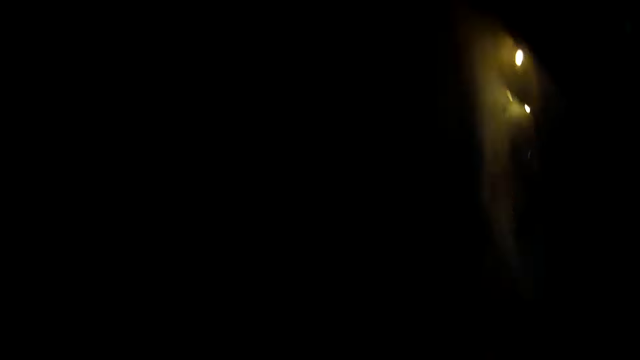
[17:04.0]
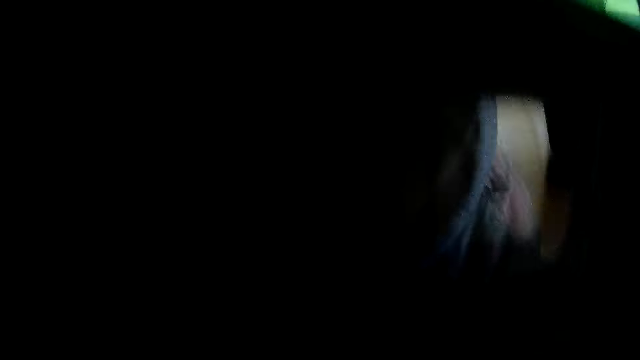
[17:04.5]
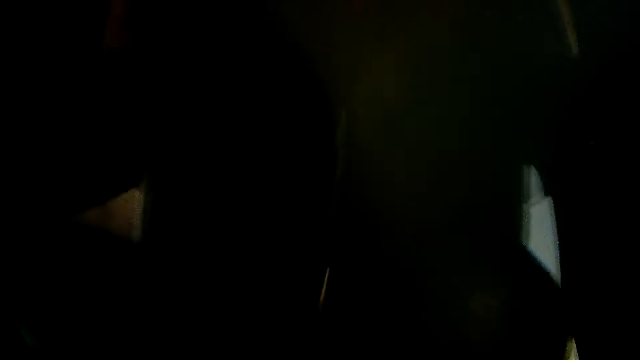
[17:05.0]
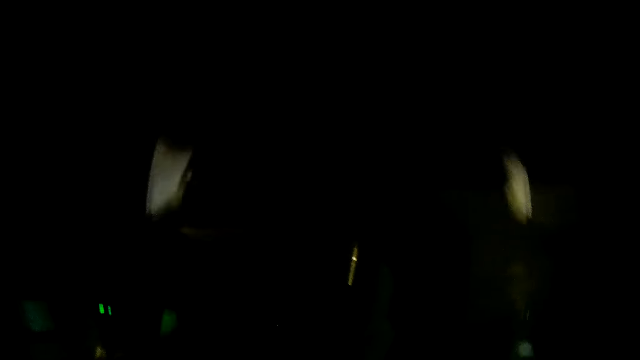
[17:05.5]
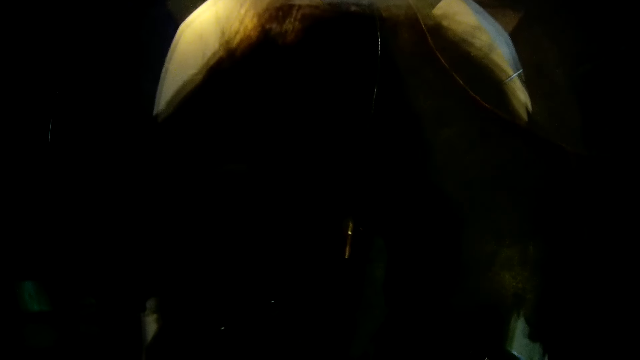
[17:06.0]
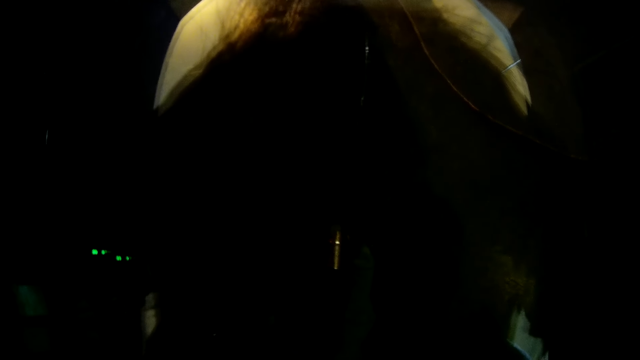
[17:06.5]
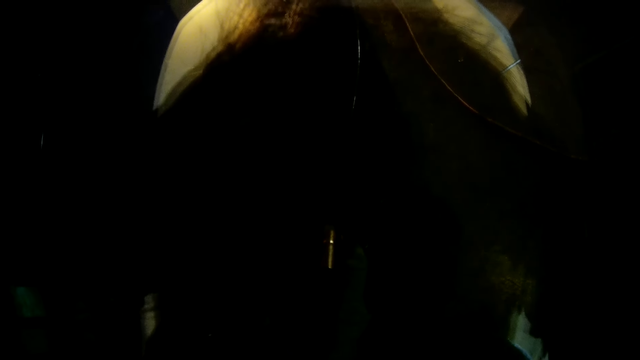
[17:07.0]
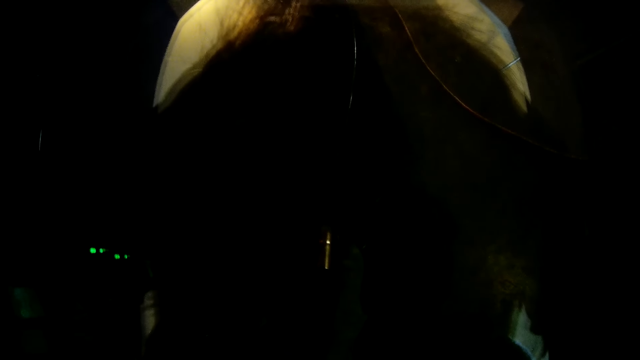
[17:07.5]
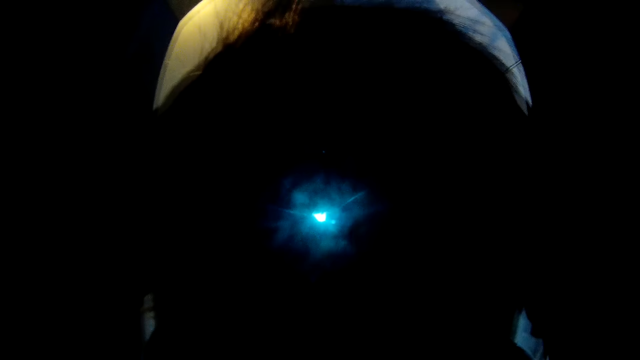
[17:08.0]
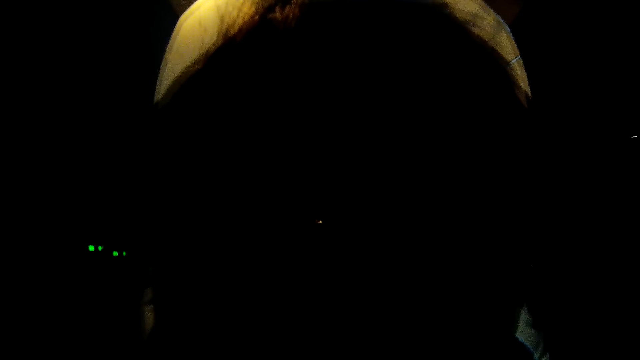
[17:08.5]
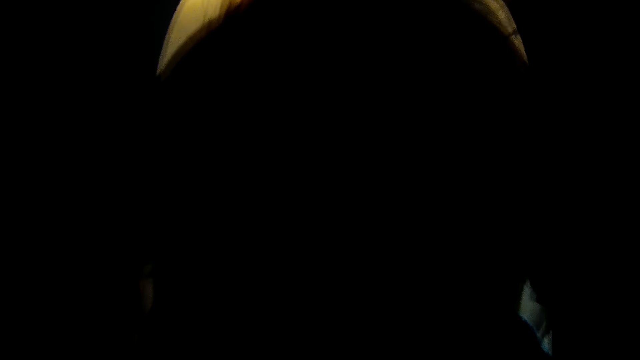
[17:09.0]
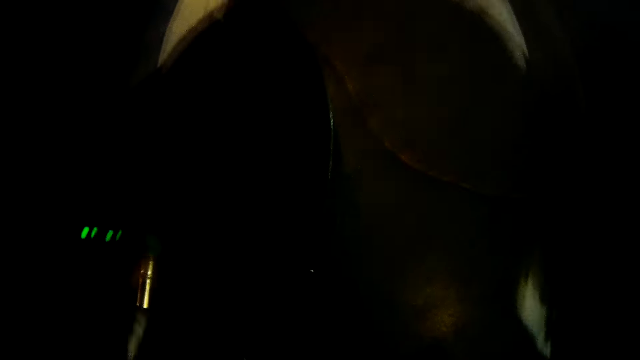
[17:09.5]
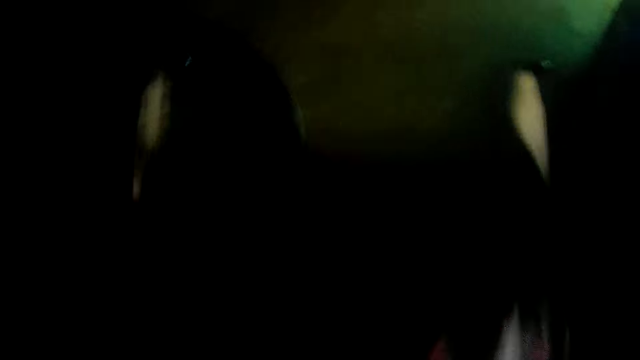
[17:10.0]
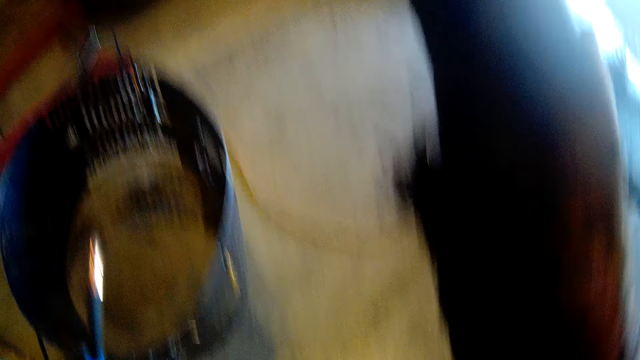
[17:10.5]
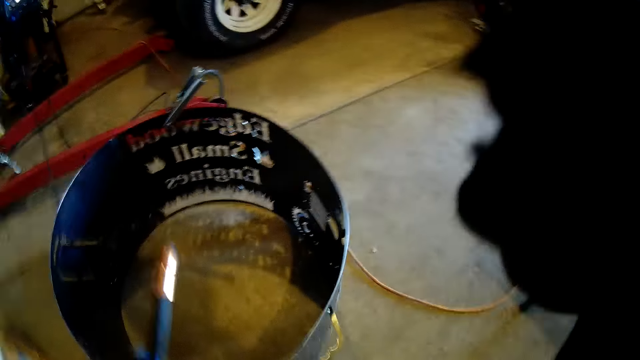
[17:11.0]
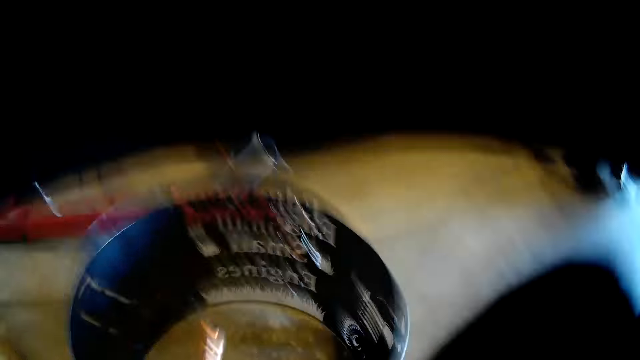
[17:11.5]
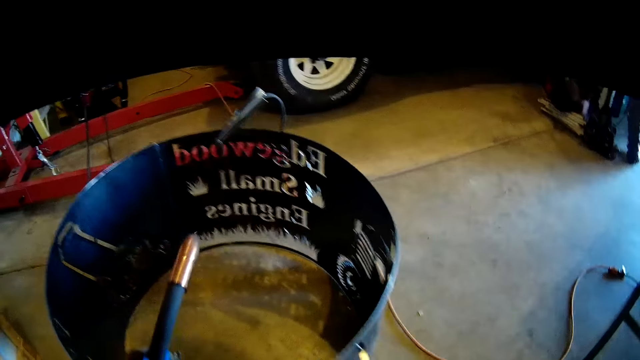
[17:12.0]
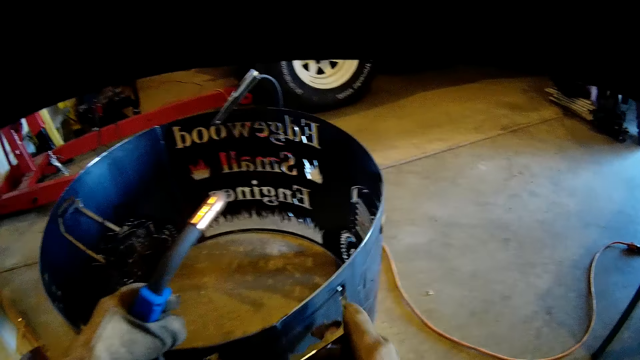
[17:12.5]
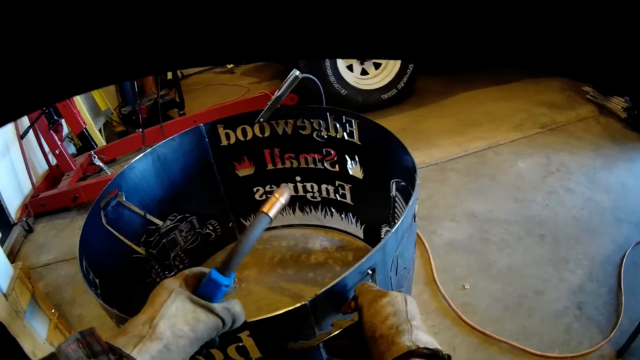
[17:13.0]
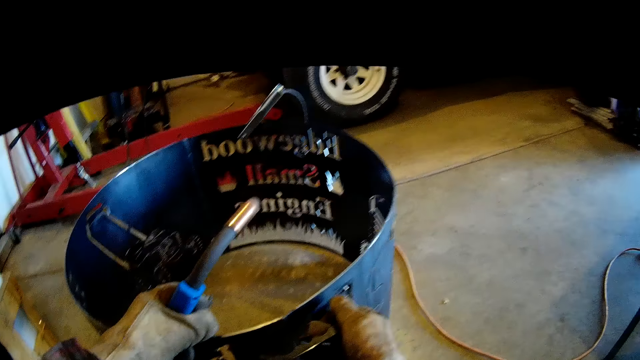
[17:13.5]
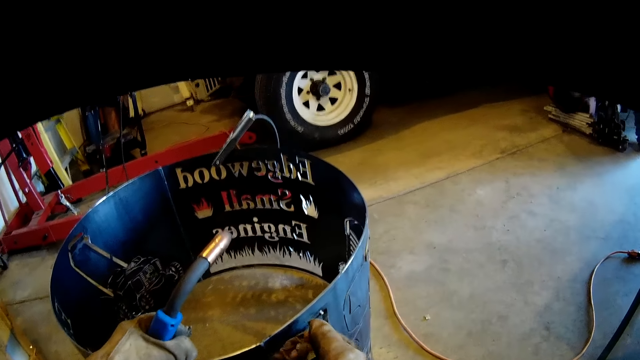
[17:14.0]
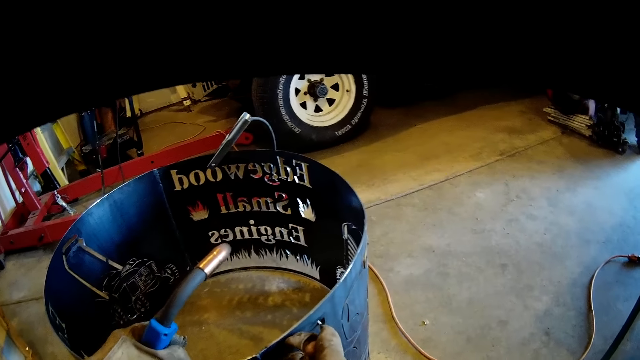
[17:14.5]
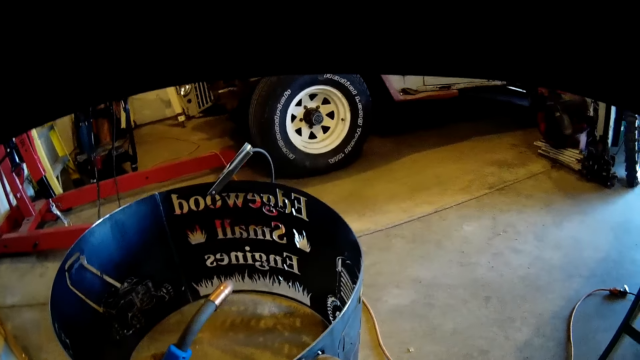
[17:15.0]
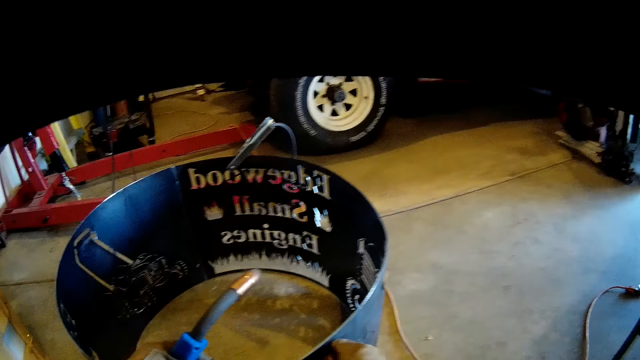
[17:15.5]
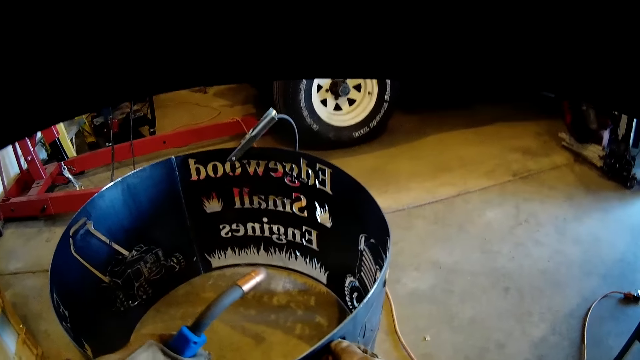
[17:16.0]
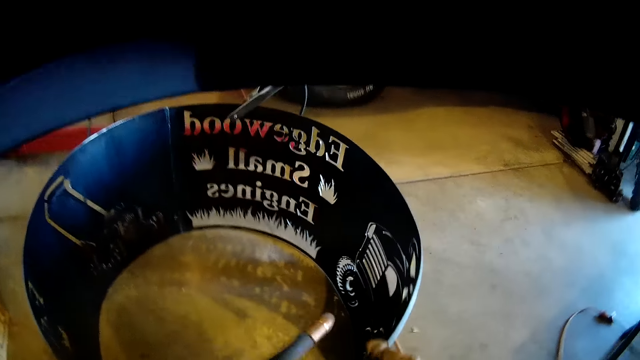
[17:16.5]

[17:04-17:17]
The camera wearer closes the glass of the welding helmet. He welds the metal handle and the cylindrical metal design together with the welding torch. He opens the glass of the welding helmet with his right hand. He checks the metal handle with his right hand.

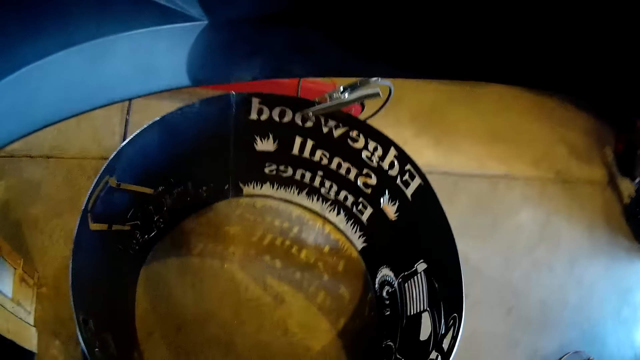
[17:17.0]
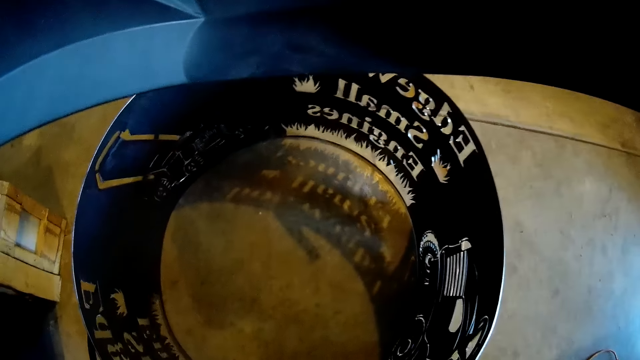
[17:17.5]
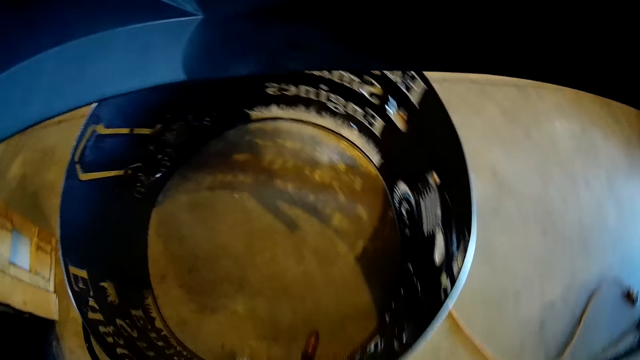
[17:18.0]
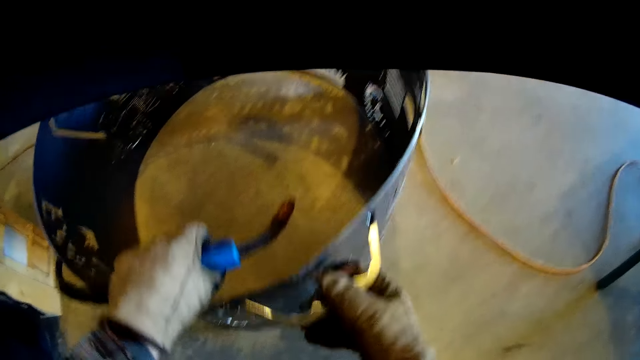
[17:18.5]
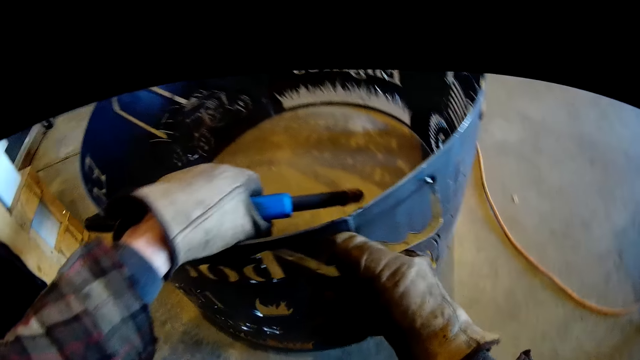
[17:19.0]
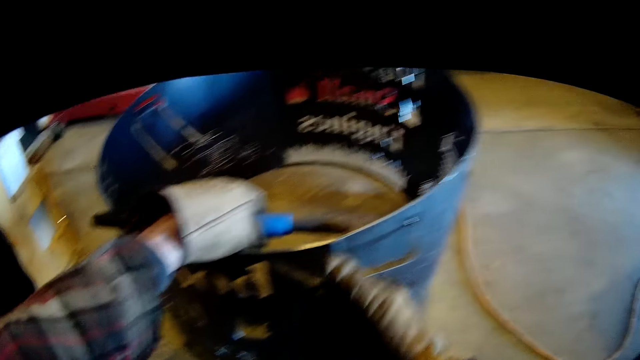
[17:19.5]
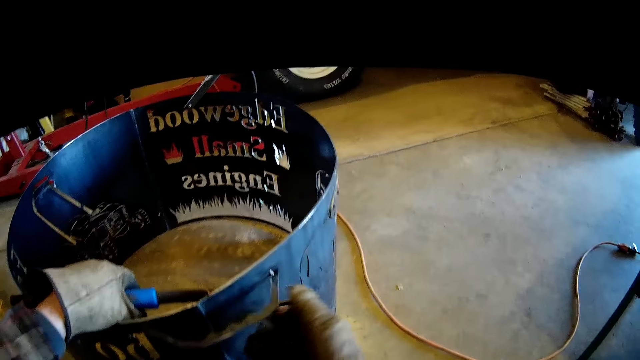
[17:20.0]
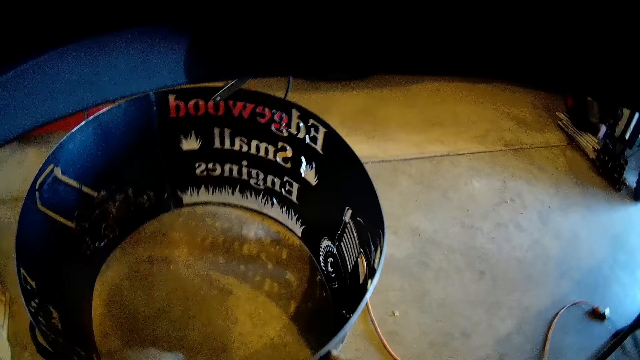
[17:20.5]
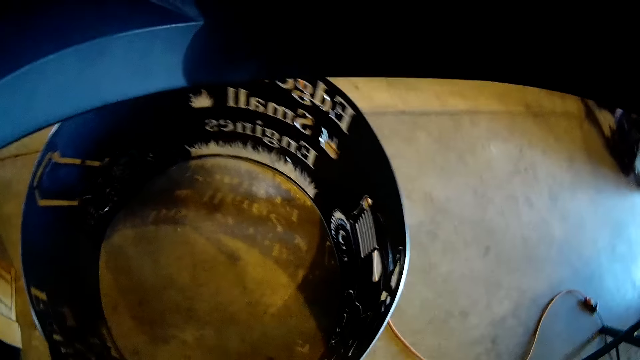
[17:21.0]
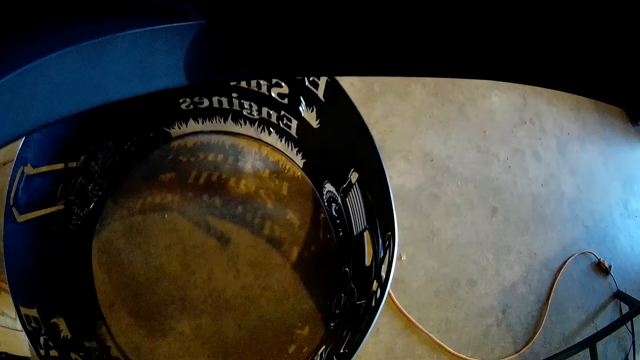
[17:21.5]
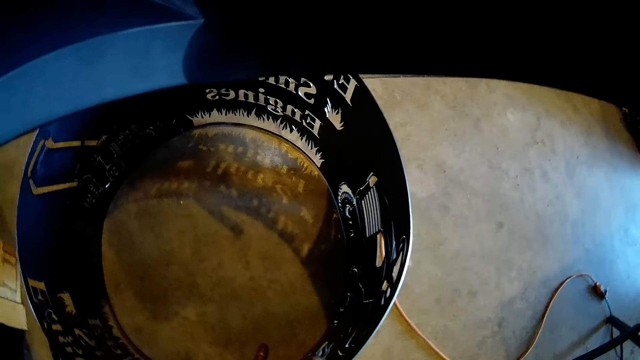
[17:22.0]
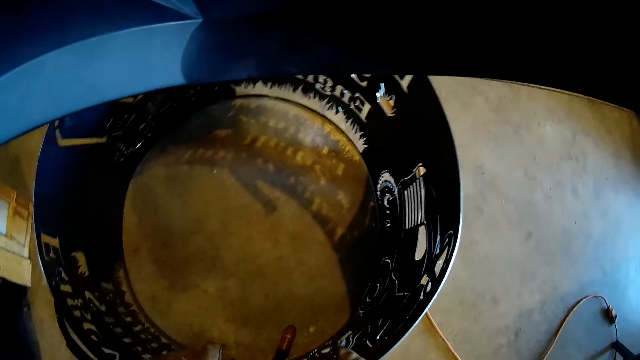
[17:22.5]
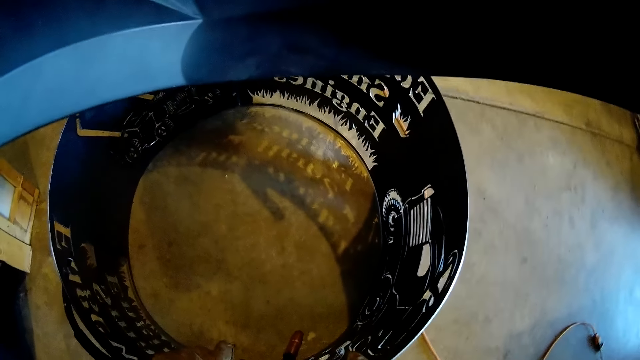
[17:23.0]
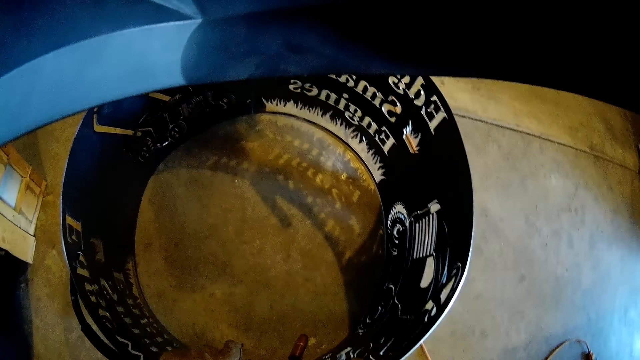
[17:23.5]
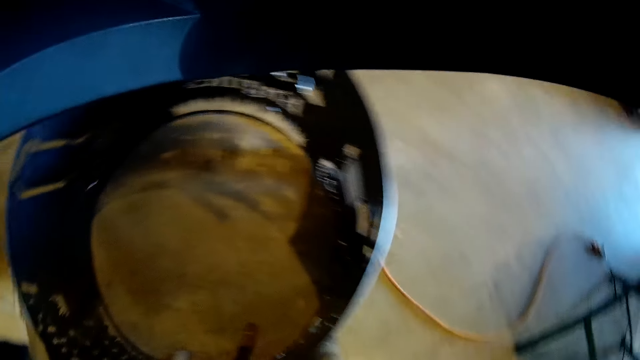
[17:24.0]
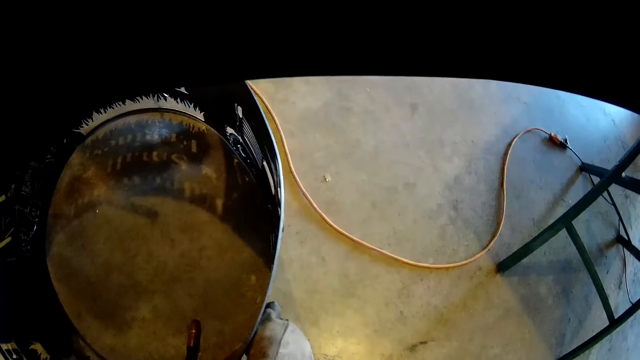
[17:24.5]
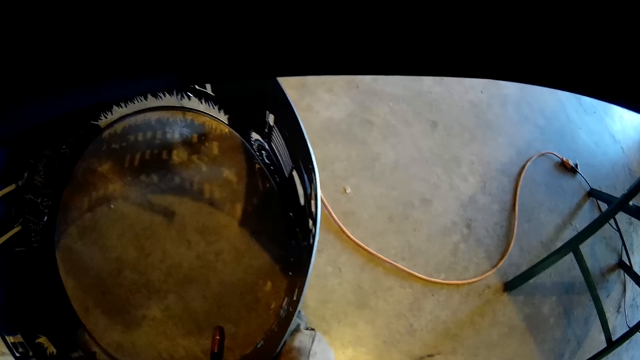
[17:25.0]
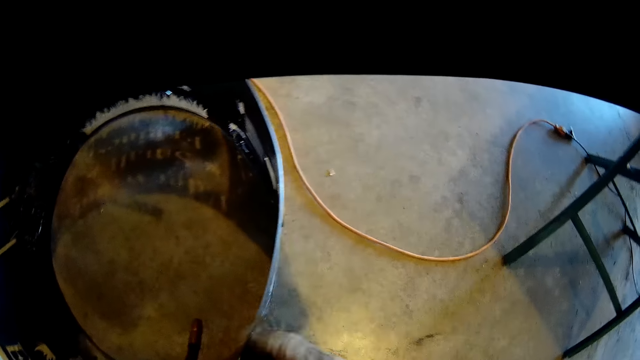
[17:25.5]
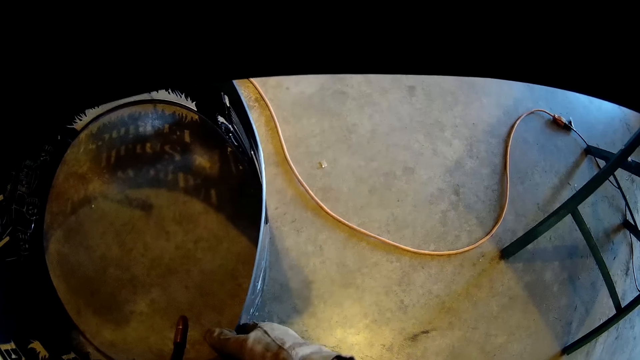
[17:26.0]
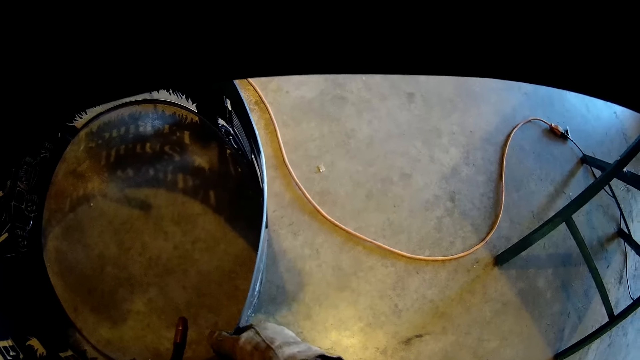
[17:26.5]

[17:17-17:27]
The camera wearer removes the metal handle.
